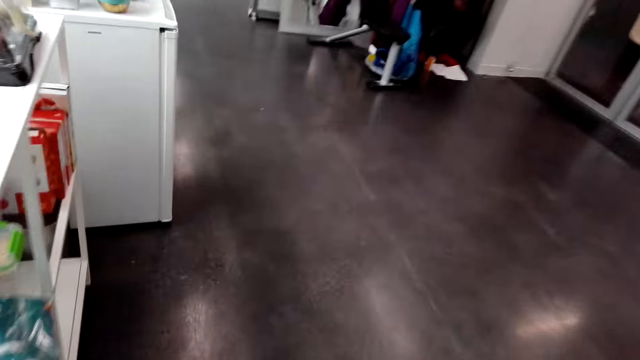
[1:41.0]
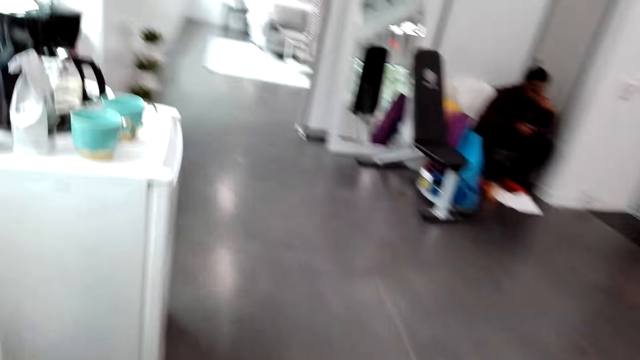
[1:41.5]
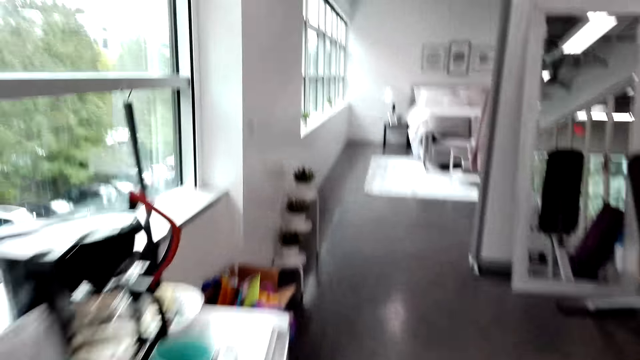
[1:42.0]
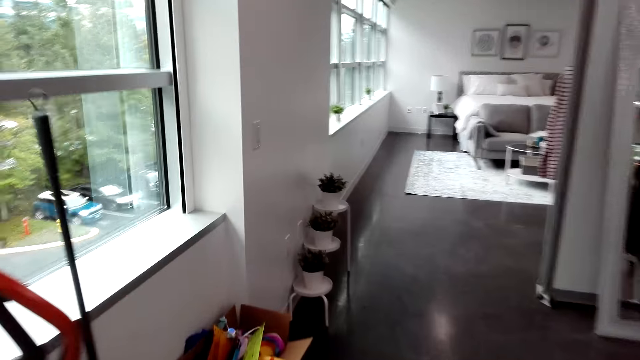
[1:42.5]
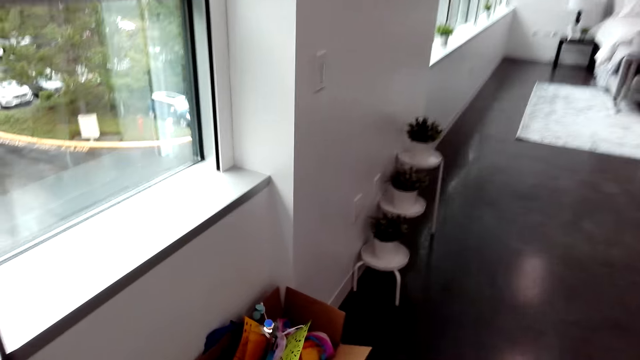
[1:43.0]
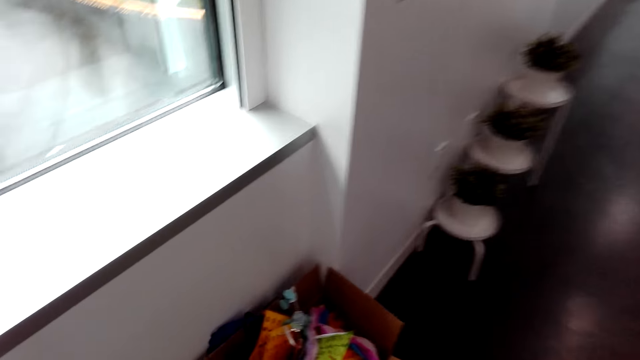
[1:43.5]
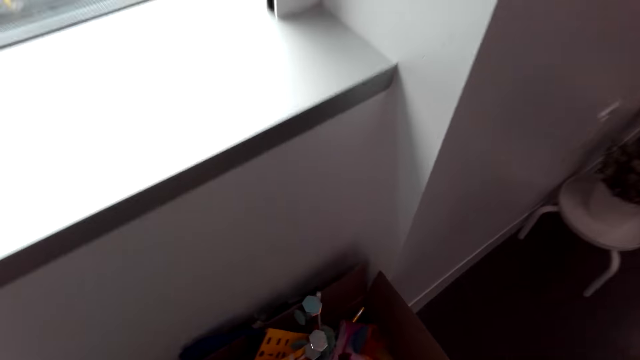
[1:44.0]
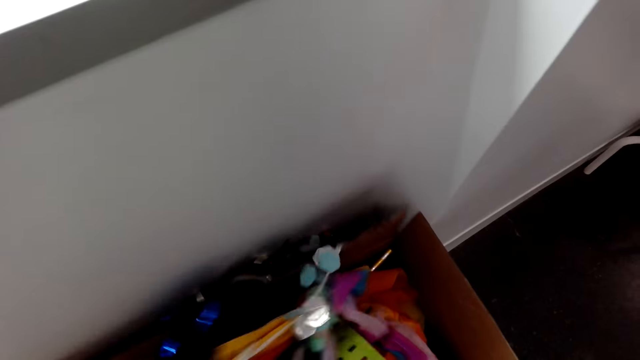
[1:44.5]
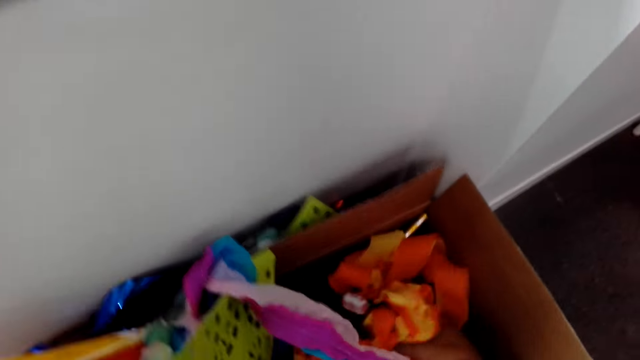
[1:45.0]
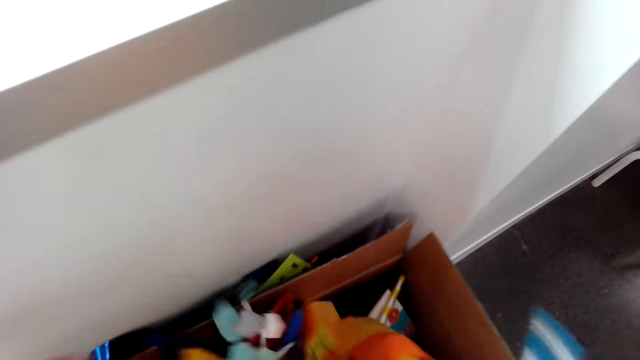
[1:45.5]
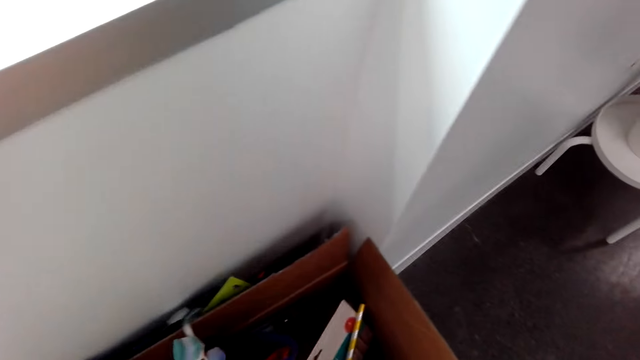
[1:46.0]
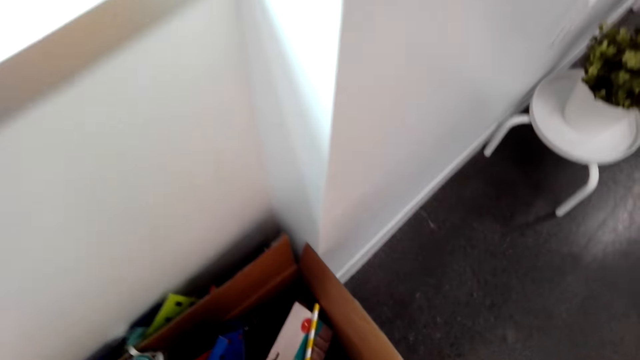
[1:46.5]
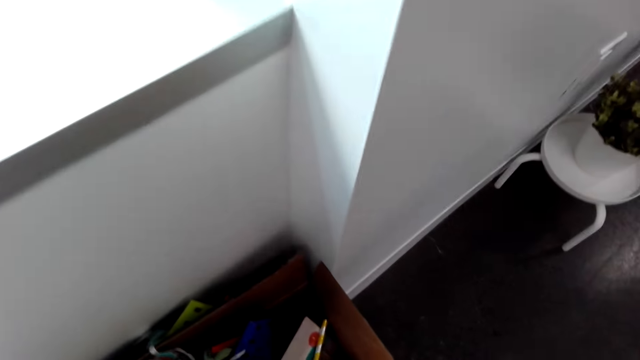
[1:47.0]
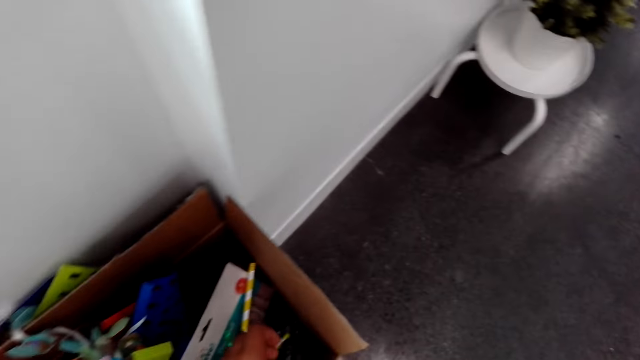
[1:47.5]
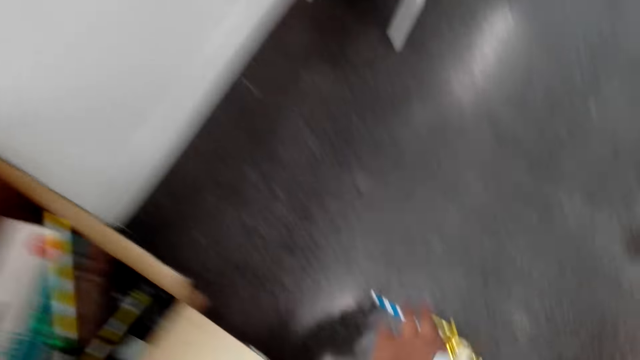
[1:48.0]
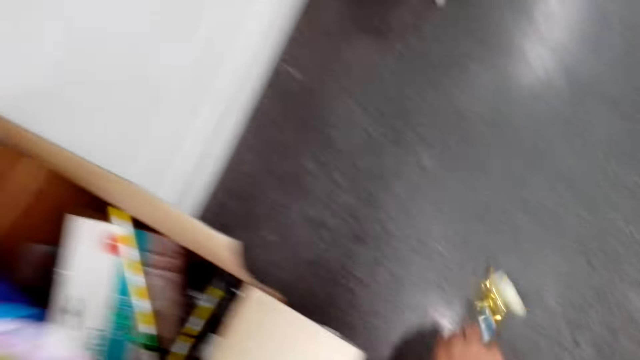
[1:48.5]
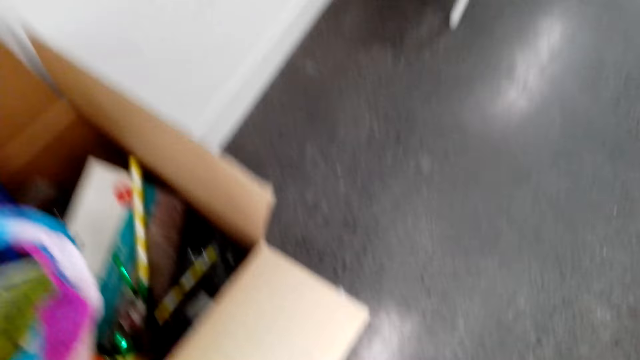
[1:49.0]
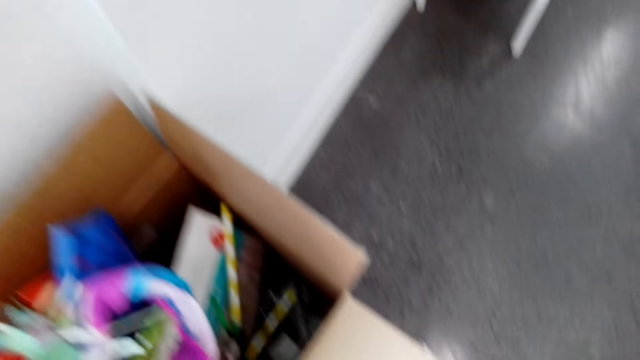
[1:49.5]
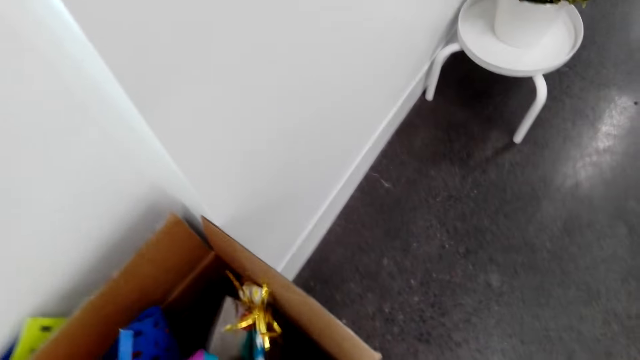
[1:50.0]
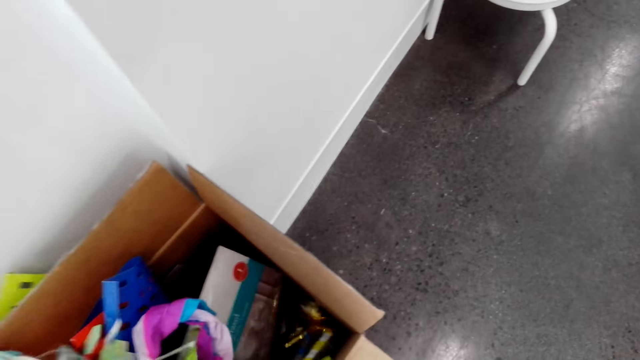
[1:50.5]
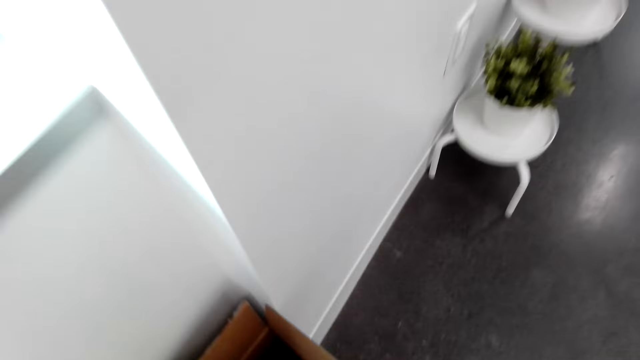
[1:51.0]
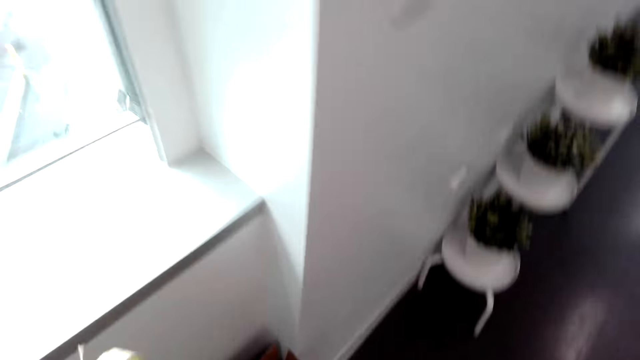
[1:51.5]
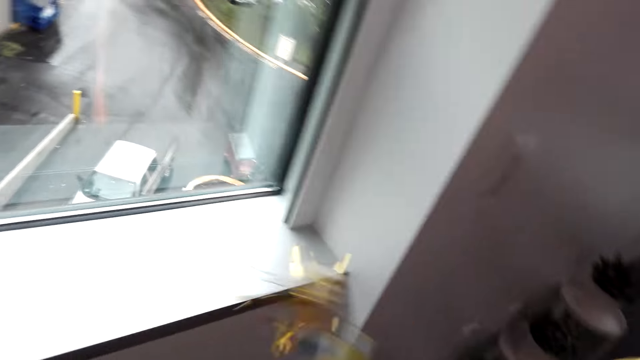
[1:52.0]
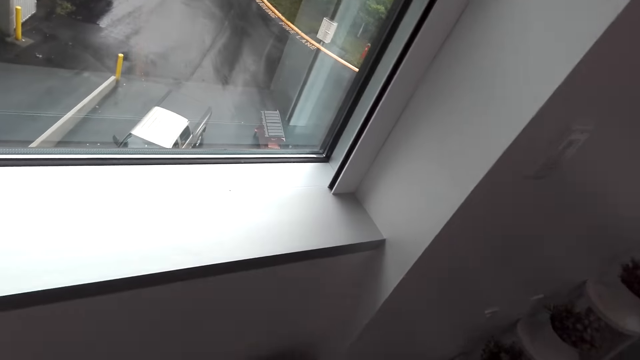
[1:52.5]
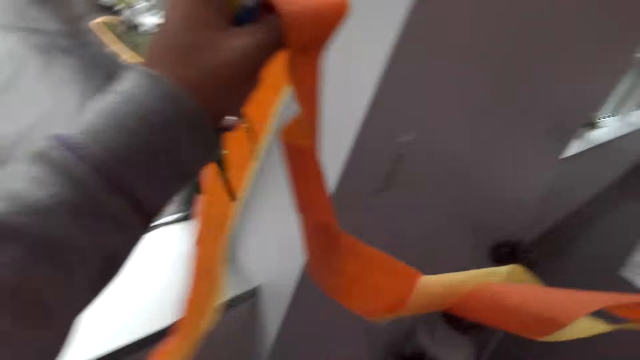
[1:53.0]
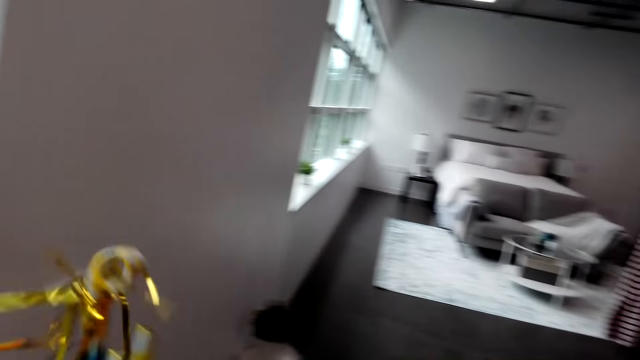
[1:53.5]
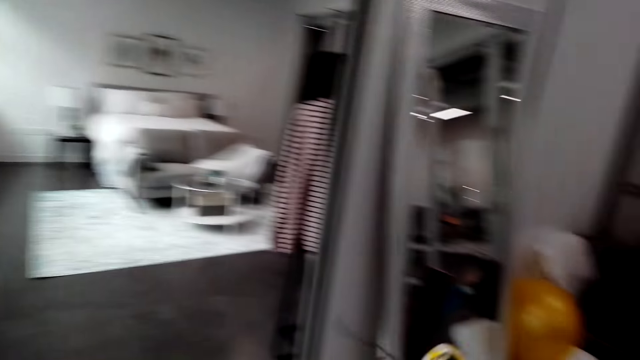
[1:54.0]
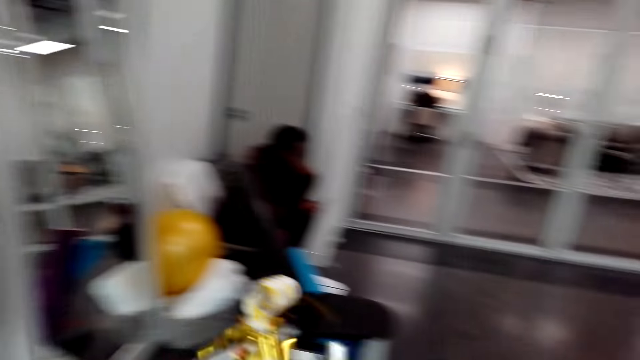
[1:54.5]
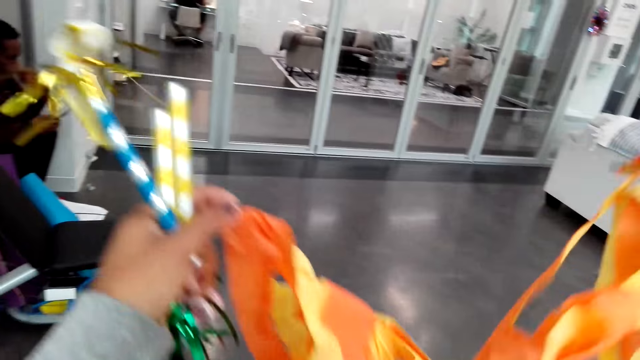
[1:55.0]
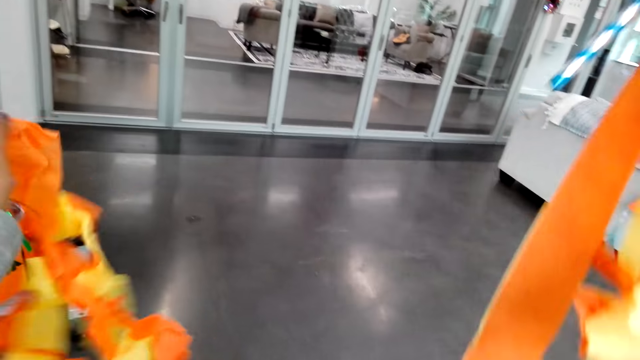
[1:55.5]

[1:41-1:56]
The camera wearer walks. They take the ribbon from the box. They search decorations in the carton. They pick up the ribbon on the ground. They put the ribbon in the box. They hold the ribbon. They spread out the paper decorations.

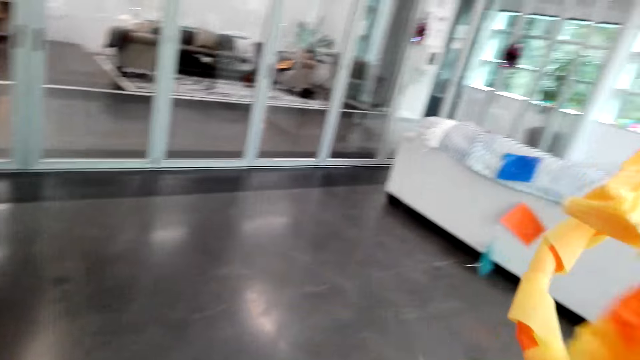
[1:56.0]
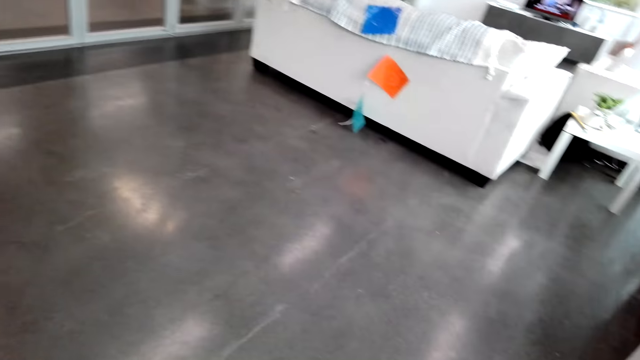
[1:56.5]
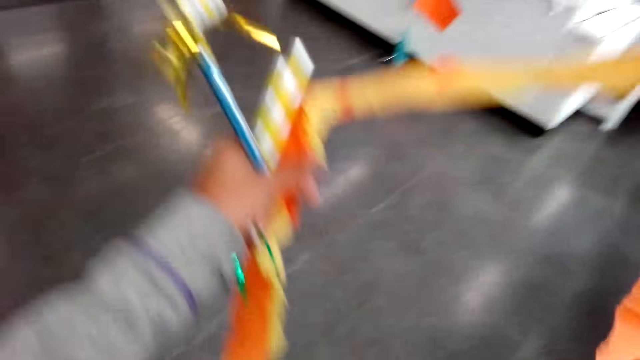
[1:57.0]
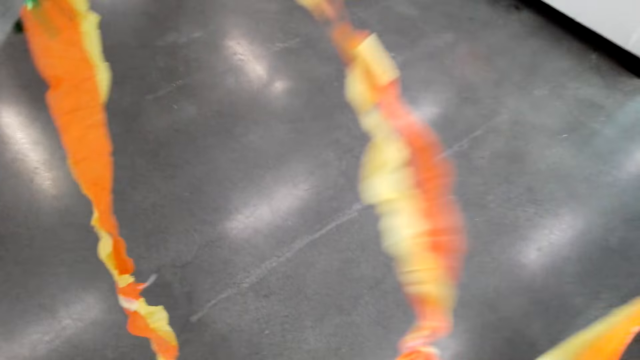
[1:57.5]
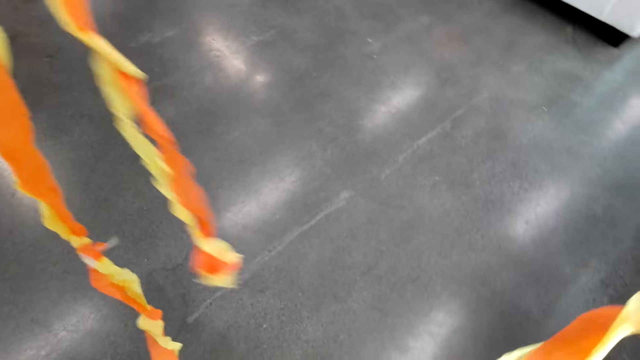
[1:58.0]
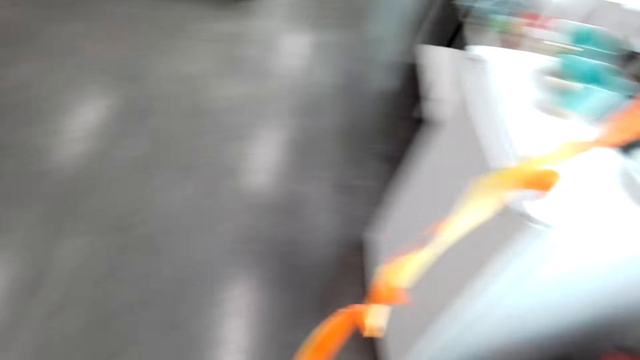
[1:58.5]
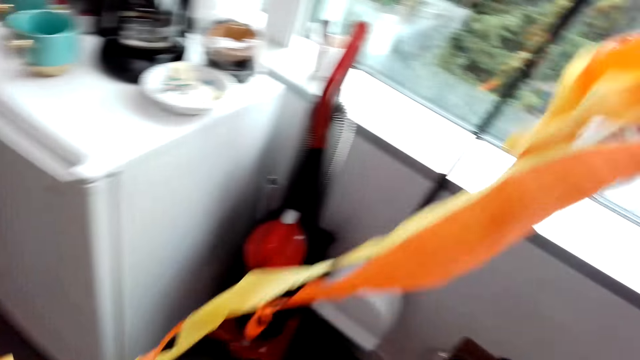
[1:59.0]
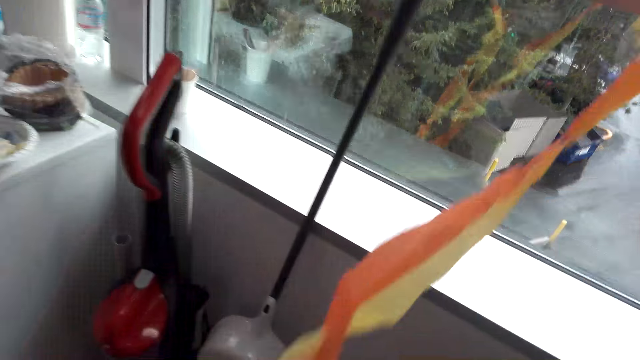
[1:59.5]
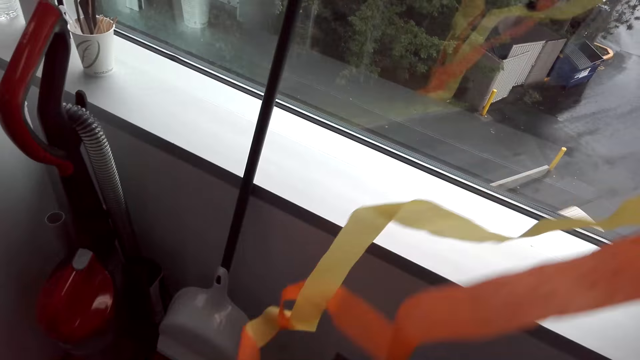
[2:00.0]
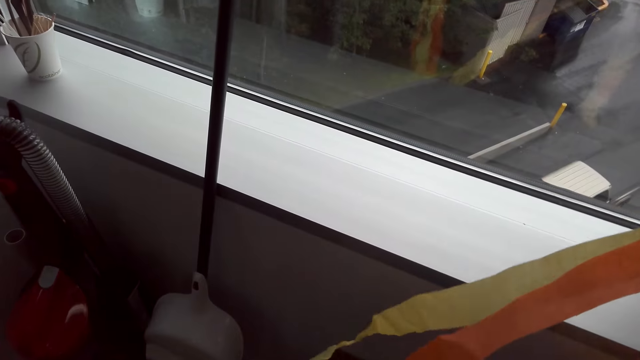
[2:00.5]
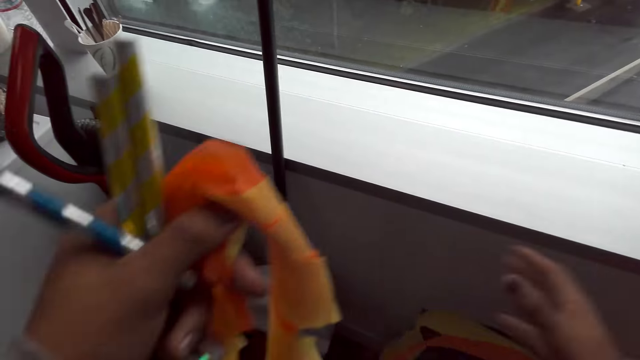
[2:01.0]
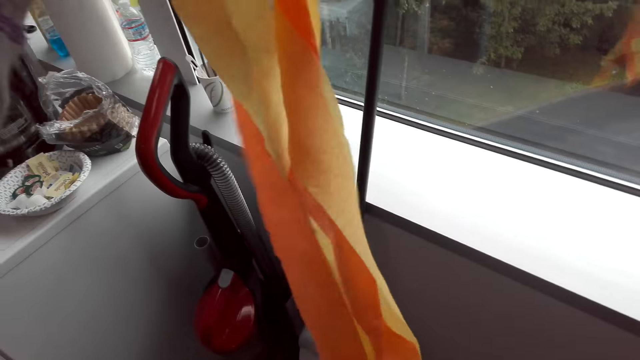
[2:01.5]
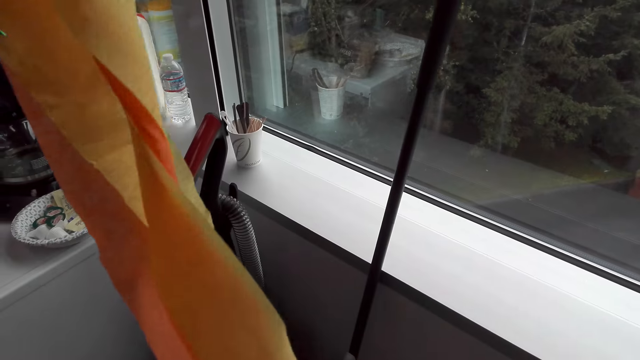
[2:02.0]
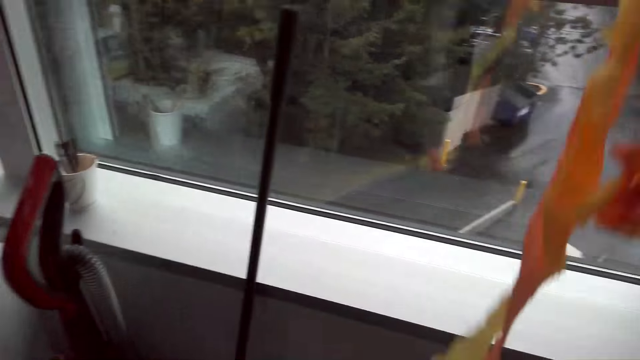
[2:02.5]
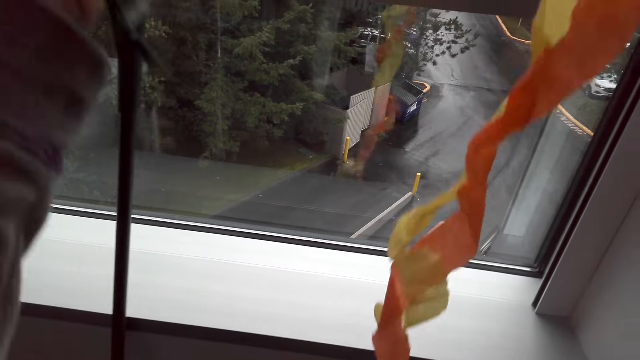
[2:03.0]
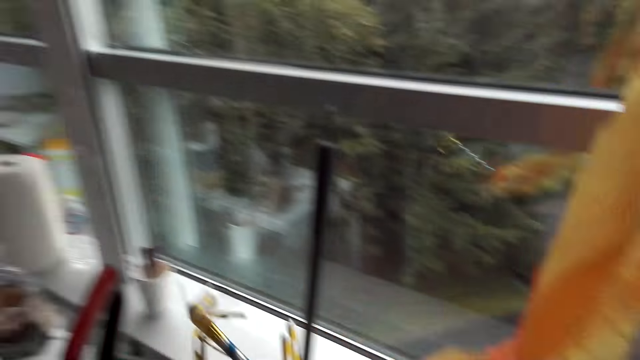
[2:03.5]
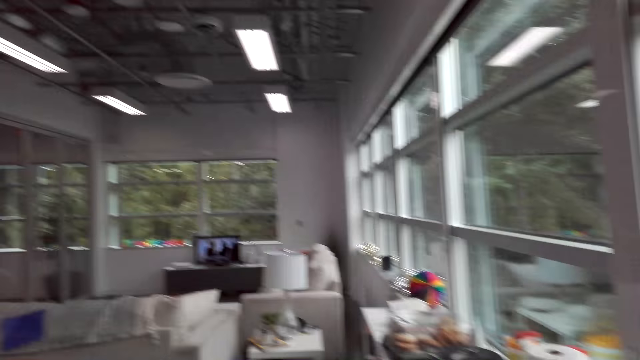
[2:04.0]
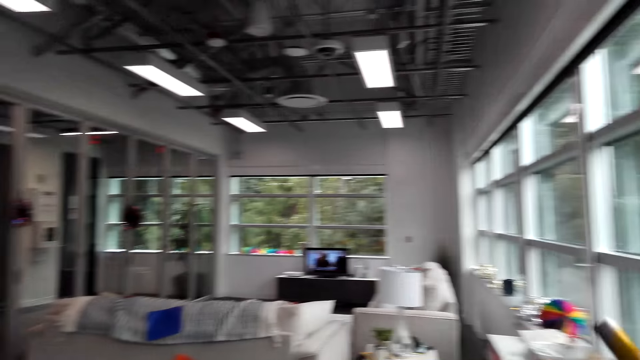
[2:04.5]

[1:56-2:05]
The camera wearer drops the ribbon down. They place back one of the paper decorations in the carton. They hold the ribbon. They straighten the paper decoration in hand. They lift the ribbon.
